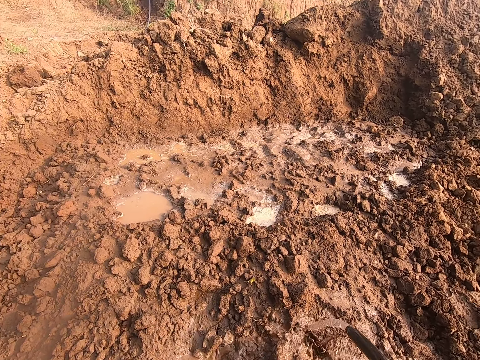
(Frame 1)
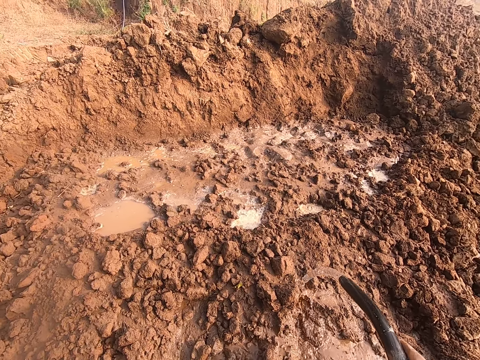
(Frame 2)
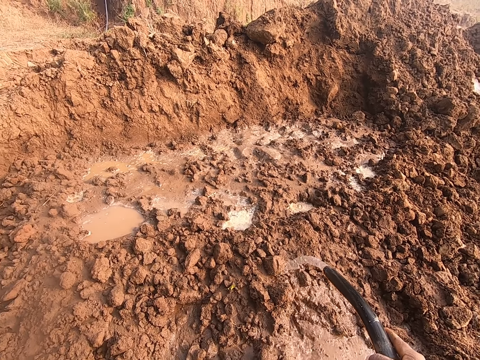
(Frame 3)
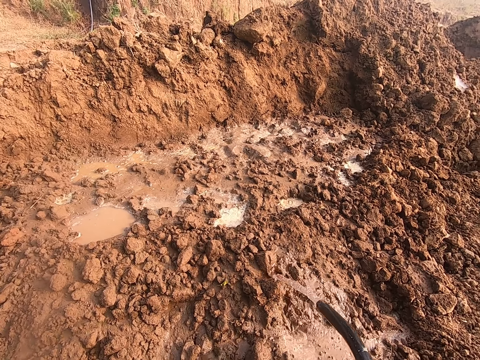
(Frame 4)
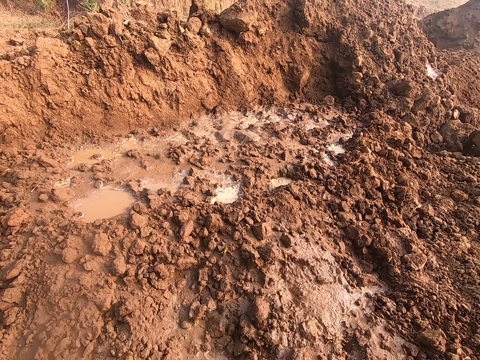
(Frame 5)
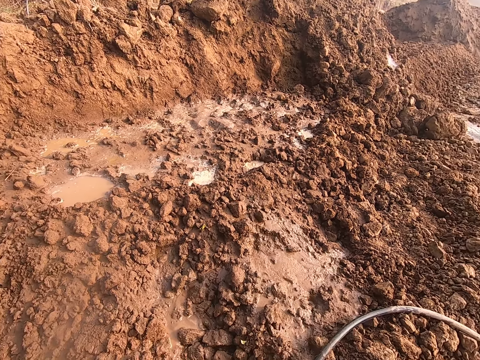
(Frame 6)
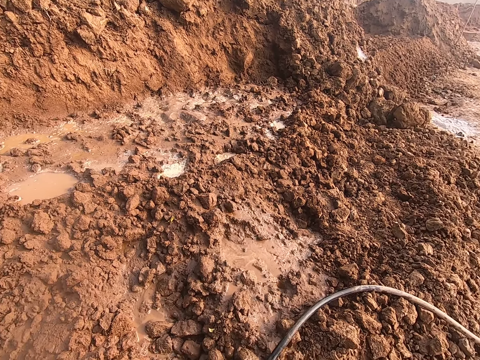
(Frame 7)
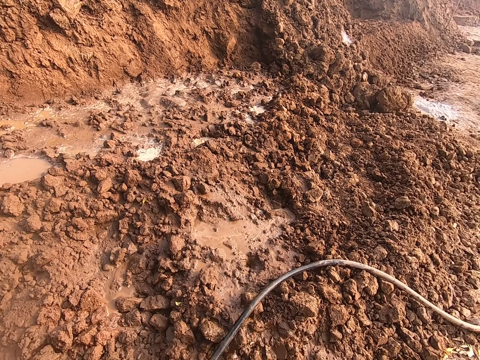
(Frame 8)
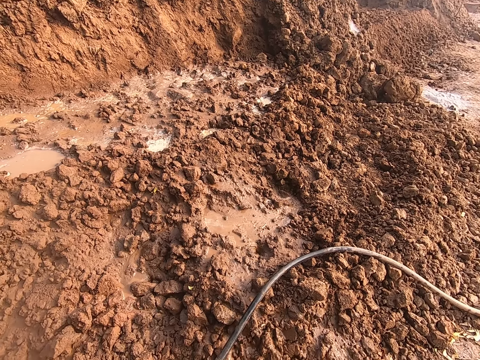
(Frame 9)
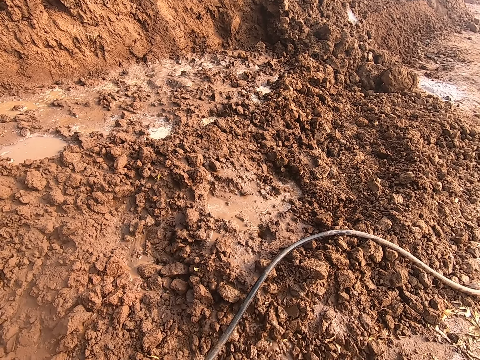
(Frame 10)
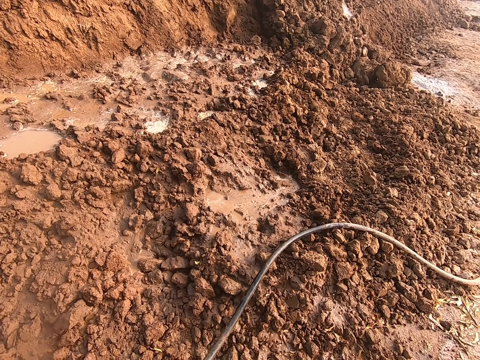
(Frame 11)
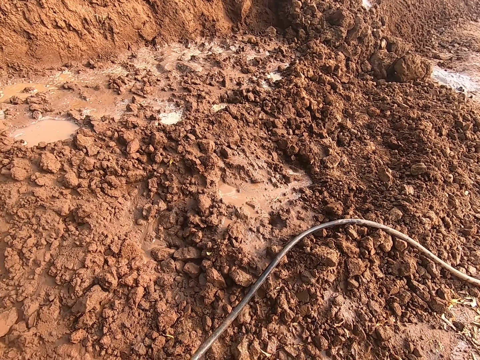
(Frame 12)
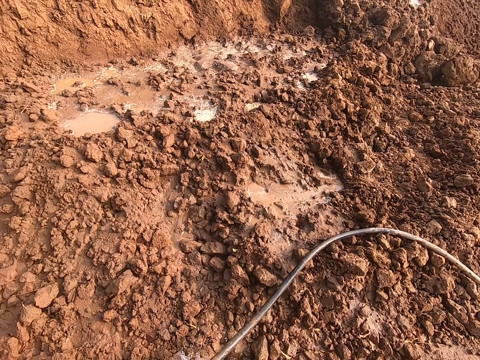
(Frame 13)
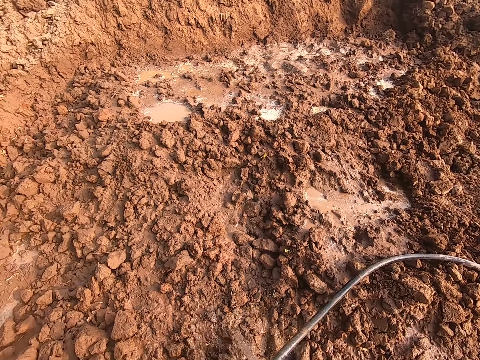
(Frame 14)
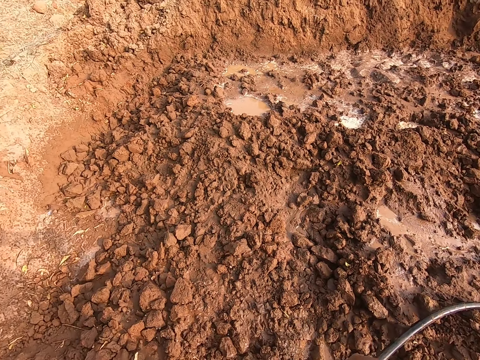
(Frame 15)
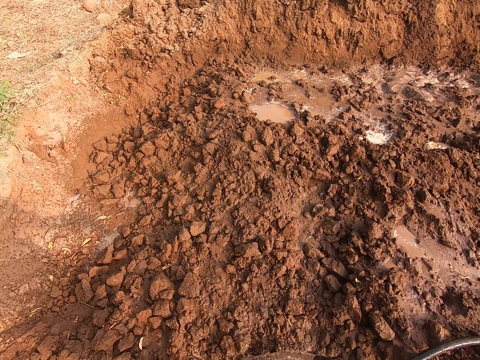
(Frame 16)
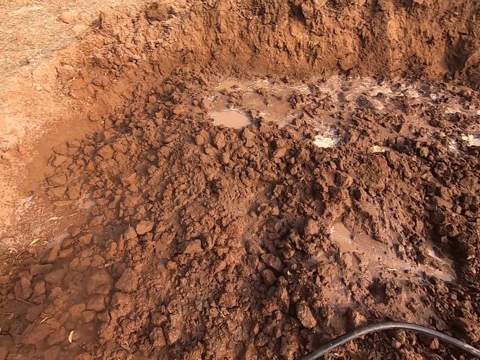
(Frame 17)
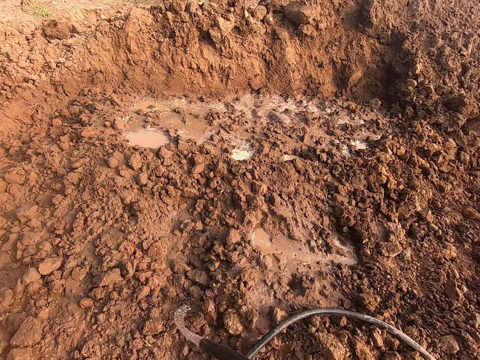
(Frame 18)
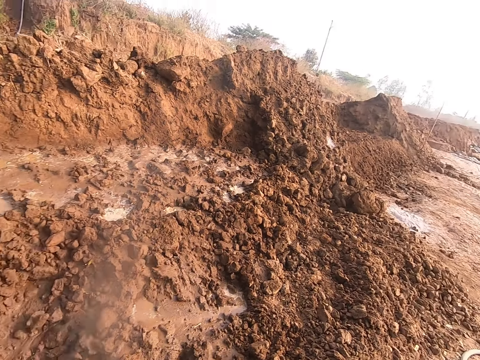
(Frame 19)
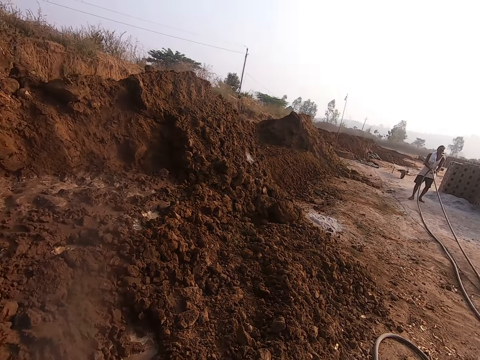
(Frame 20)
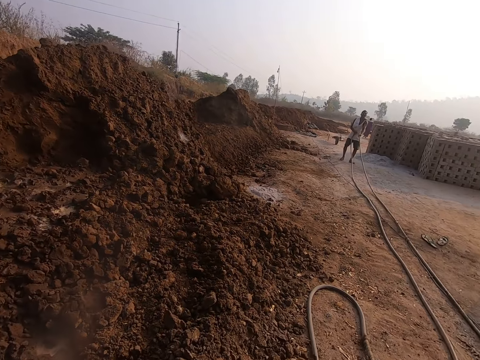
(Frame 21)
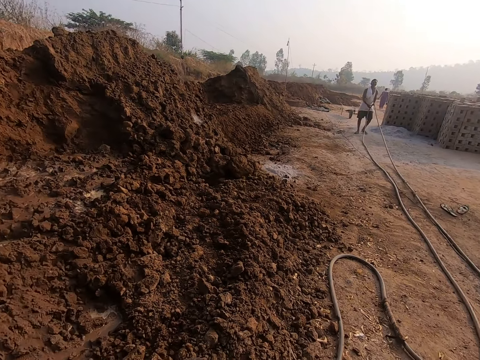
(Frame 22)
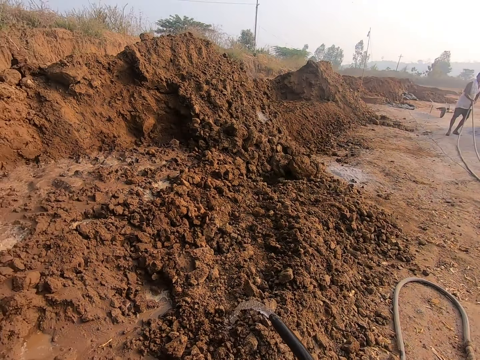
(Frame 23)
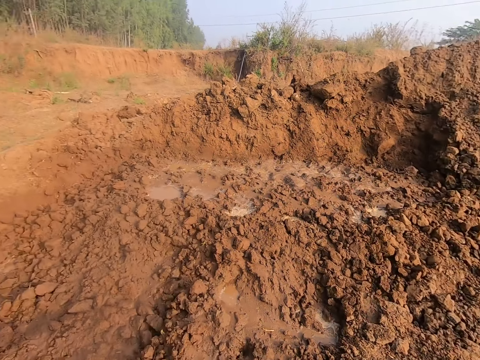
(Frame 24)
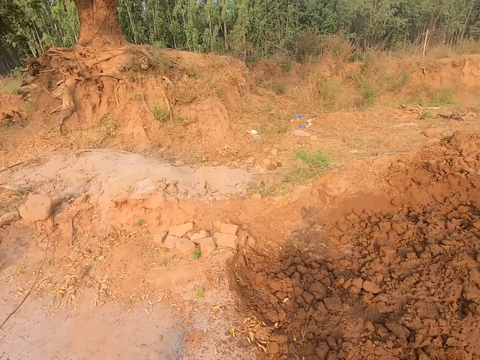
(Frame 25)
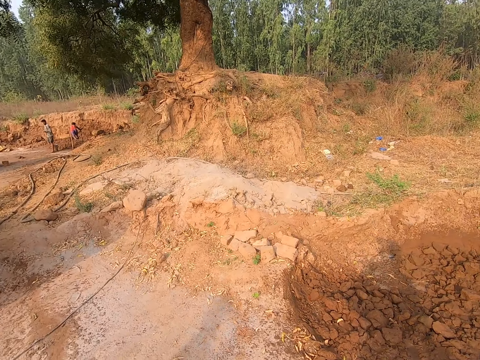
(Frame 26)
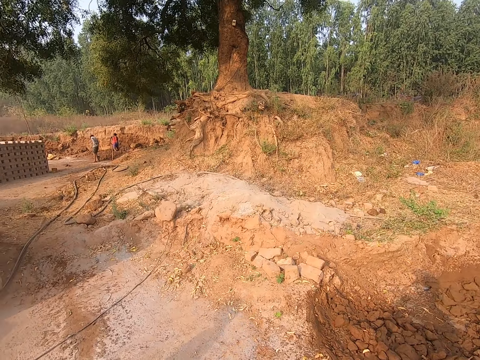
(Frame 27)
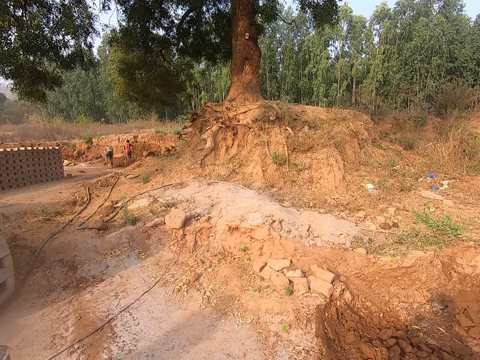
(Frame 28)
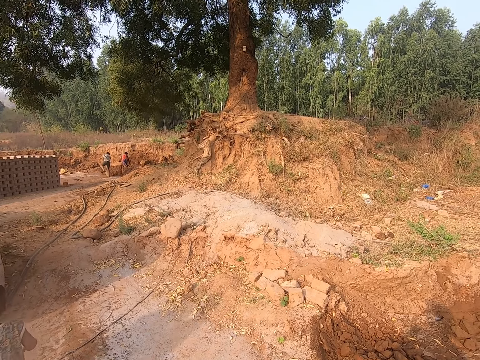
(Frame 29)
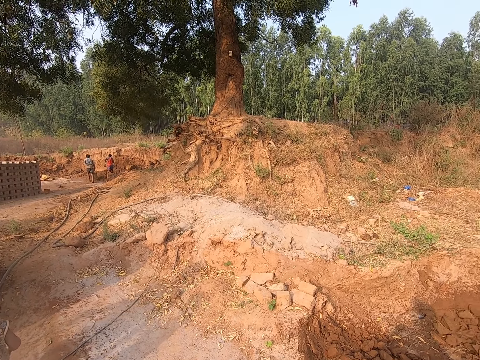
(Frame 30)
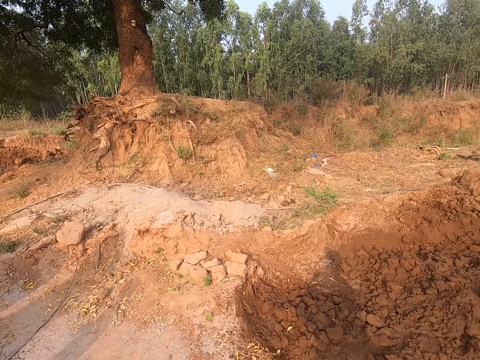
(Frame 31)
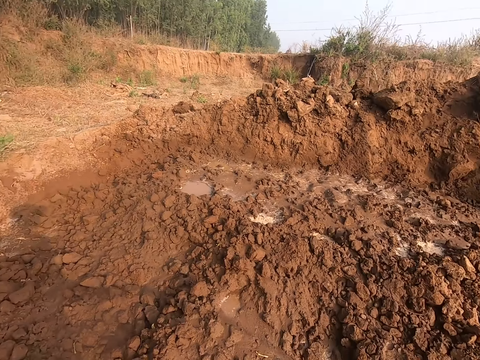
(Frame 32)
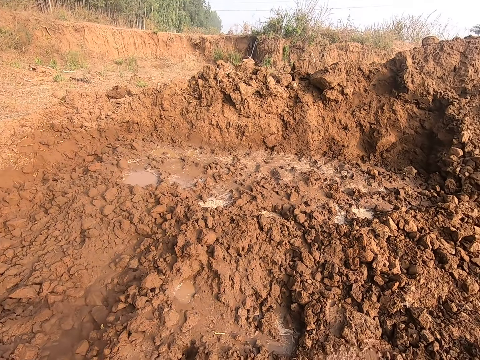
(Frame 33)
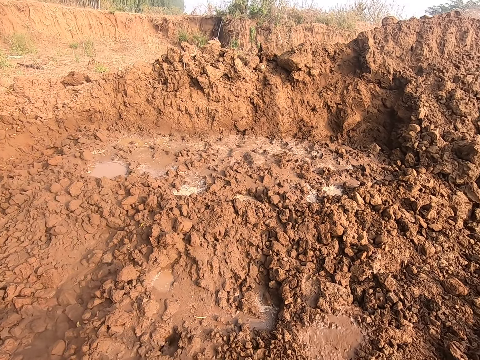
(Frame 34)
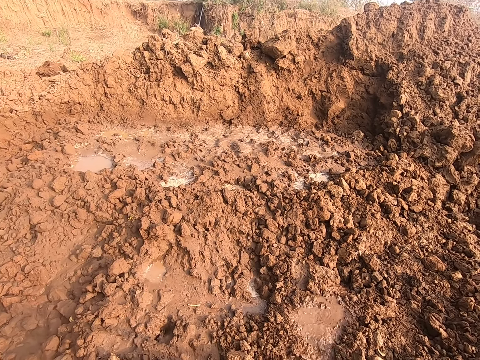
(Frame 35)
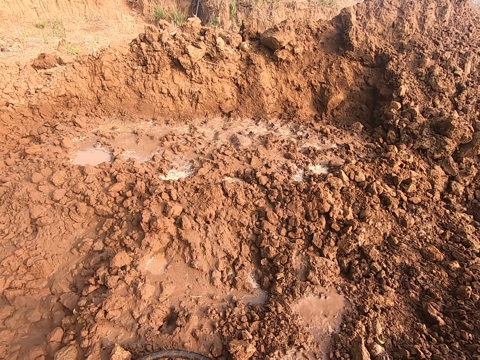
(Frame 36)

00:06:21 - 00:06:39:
The camera wearer sprays on the ground. A man drags the hose with both hands. The camera wearer looks around. They spray water on the ground. Another man digs the ground with a hoe in both hands. The camera wearer interacts with a boy. They look around.

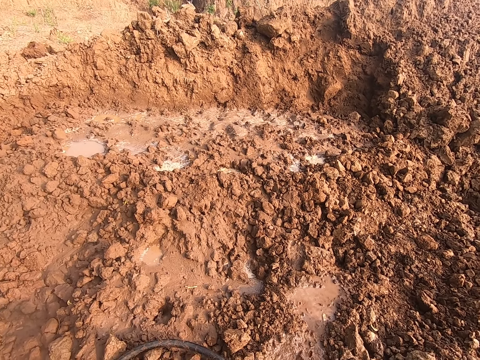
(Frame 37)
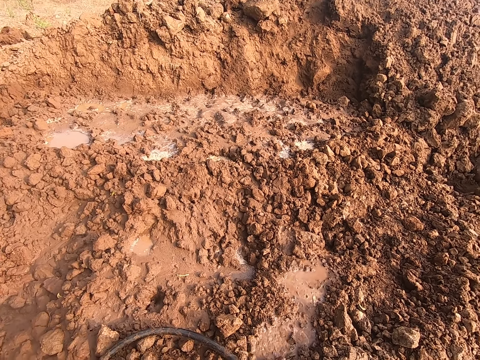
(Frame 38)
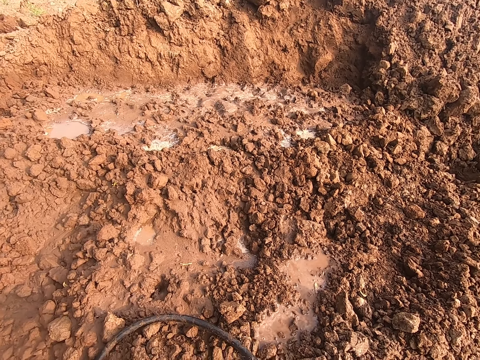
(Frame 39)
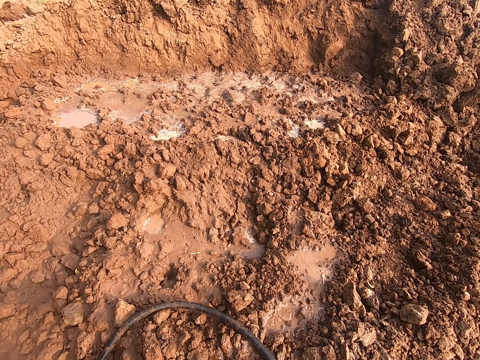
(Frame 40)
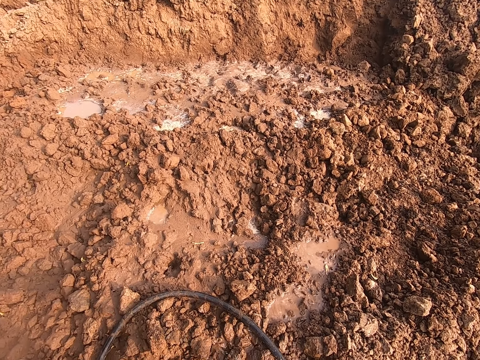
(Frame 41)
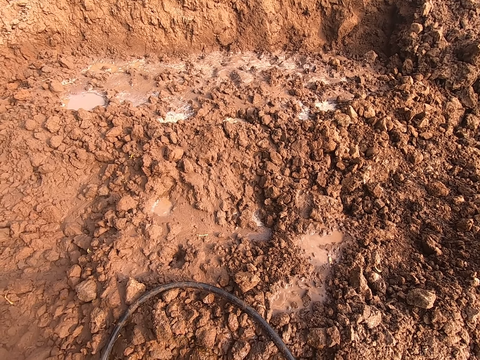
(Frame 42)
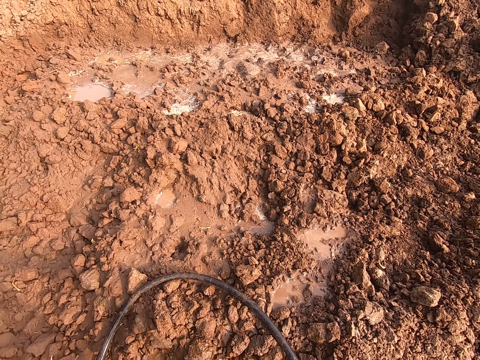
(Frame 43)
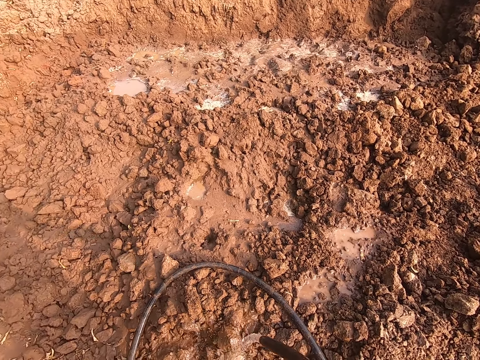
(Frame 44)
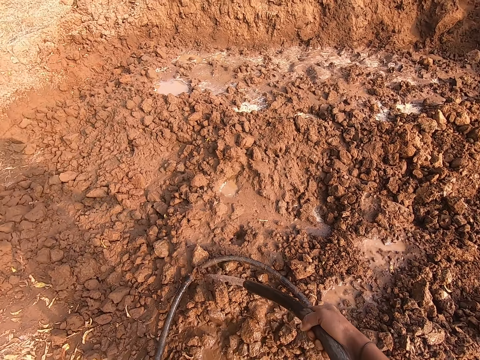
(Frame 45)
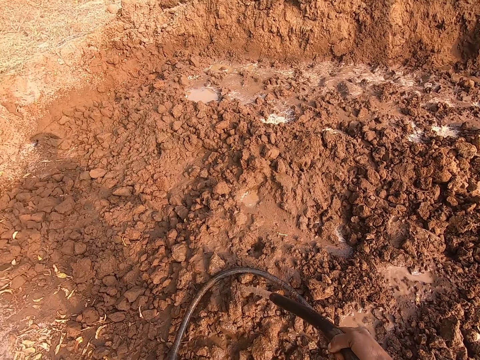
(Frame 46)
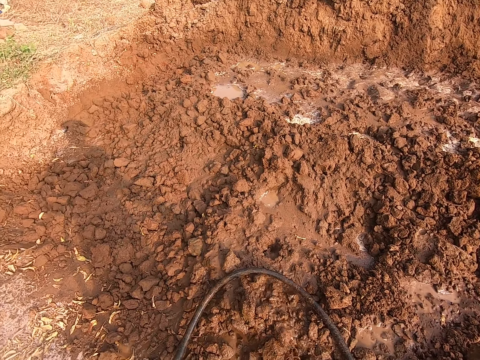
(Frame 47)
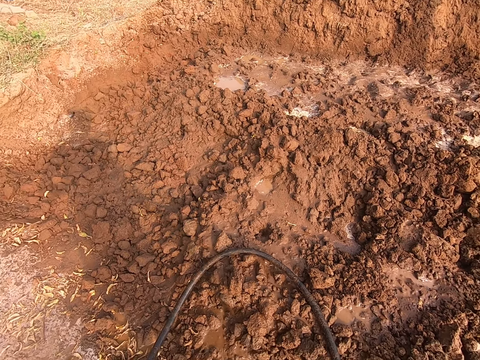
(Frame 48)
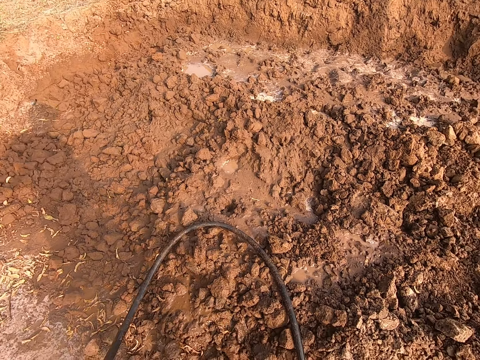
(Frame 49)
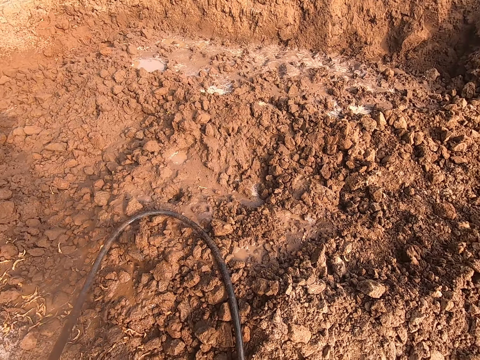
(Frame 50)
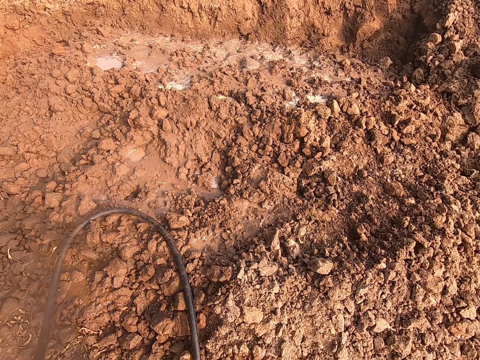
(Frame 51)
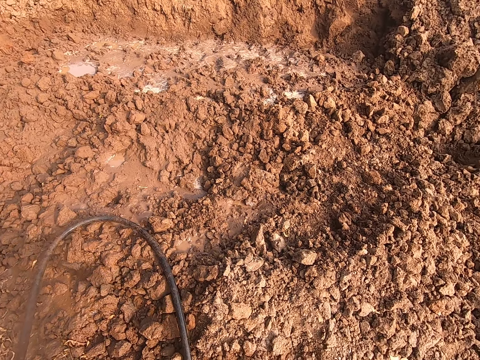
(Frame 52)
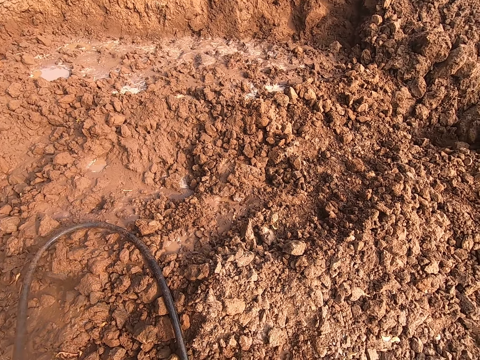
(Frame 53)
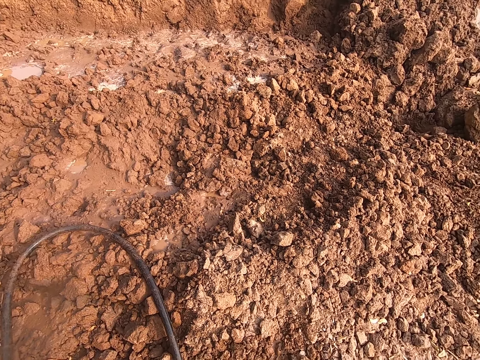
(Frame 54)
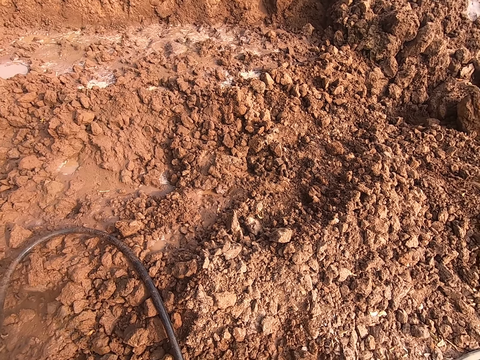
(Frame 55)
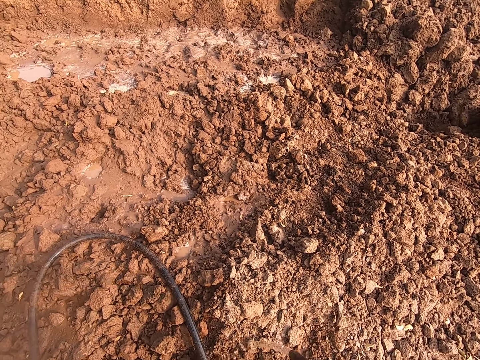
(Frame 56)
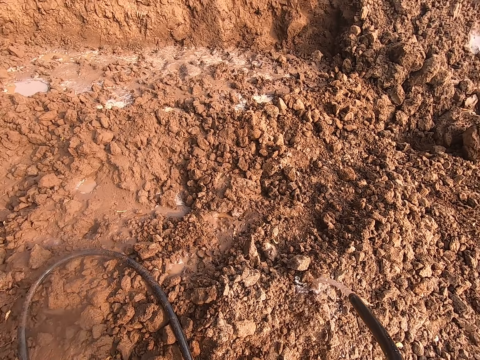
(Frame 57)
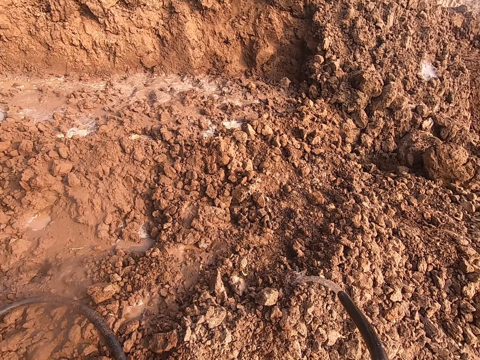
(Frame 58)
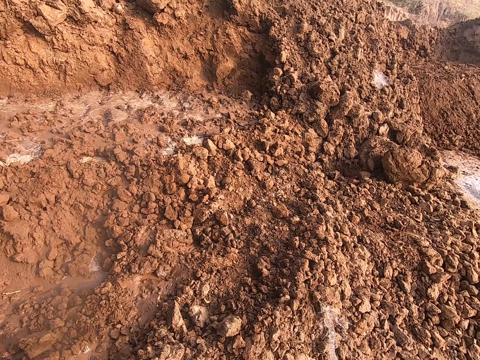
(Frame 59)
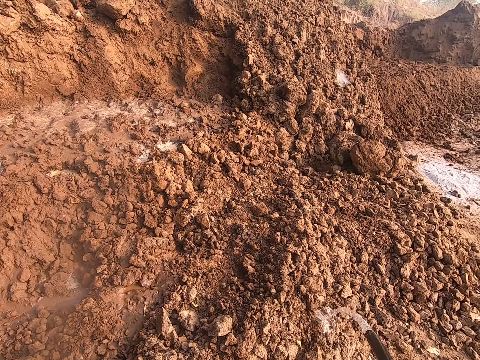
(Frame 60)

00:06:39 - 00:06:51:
The camera wearer waters the heap of sand and debris with the hose in both hands.
